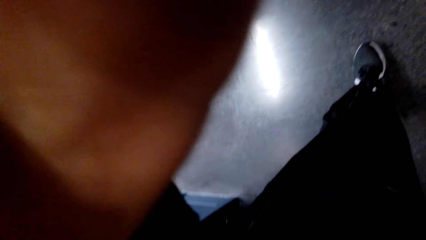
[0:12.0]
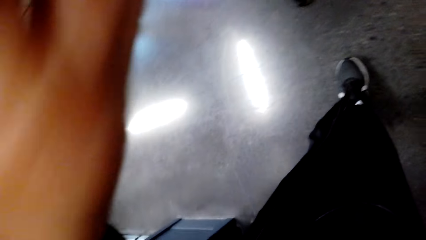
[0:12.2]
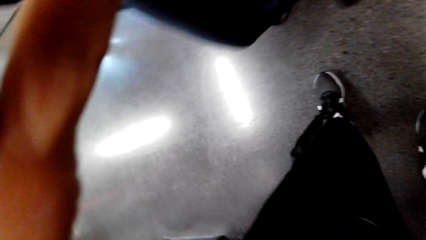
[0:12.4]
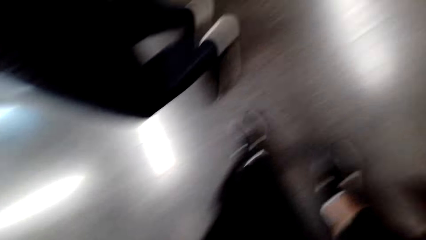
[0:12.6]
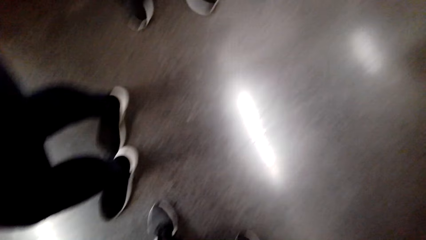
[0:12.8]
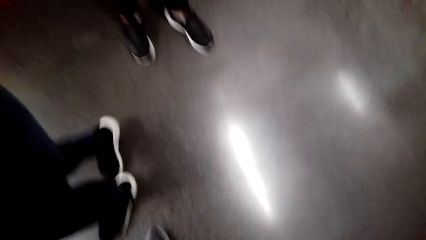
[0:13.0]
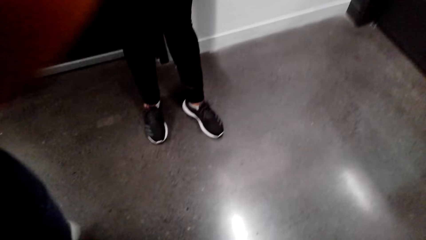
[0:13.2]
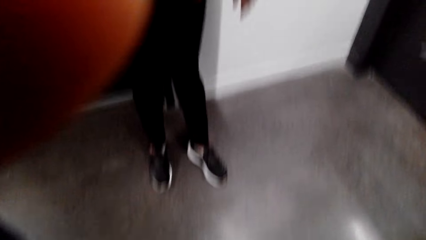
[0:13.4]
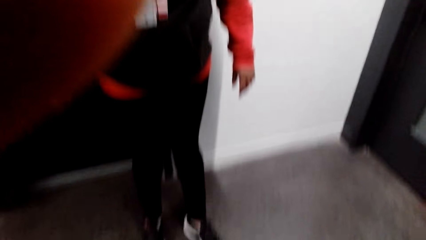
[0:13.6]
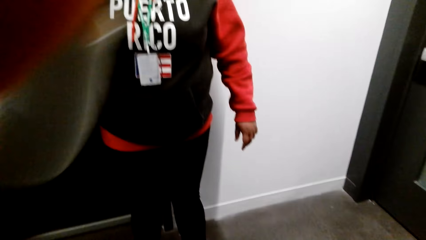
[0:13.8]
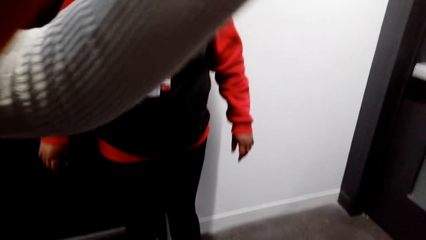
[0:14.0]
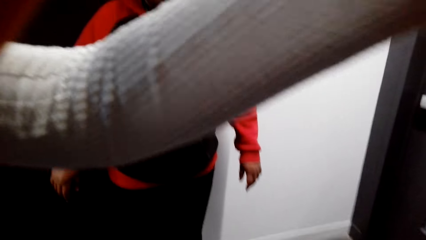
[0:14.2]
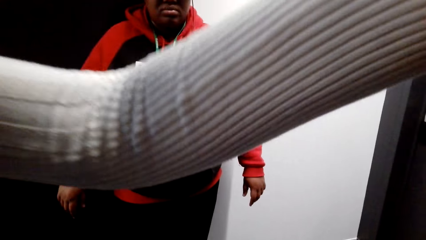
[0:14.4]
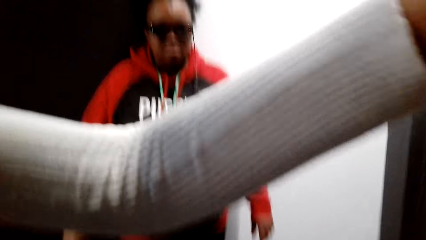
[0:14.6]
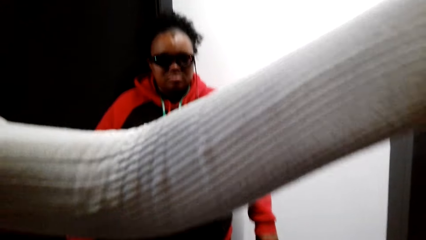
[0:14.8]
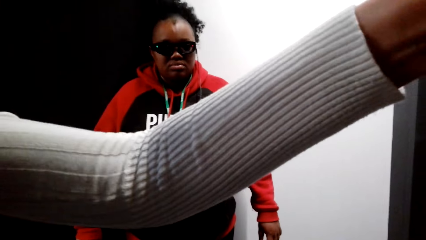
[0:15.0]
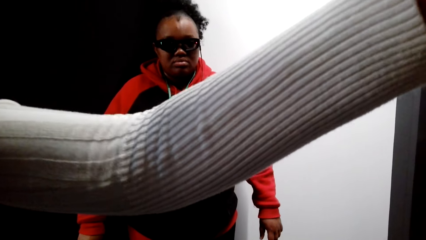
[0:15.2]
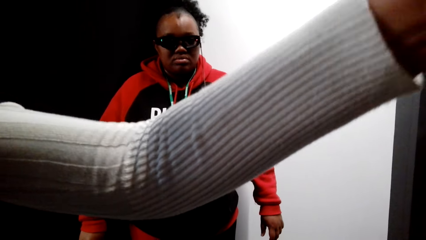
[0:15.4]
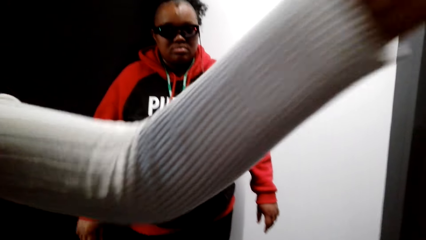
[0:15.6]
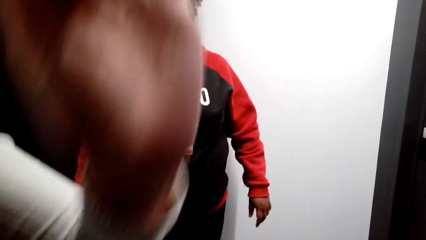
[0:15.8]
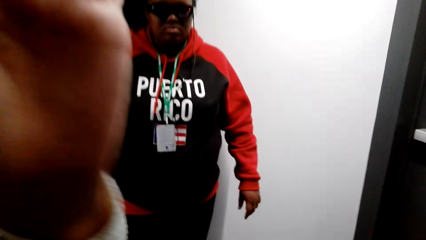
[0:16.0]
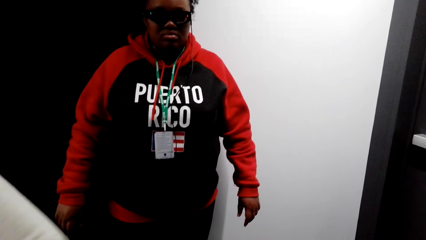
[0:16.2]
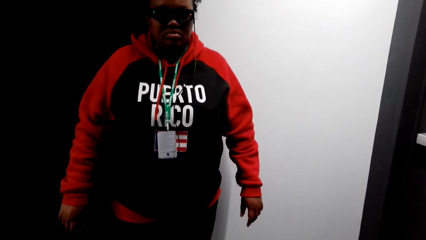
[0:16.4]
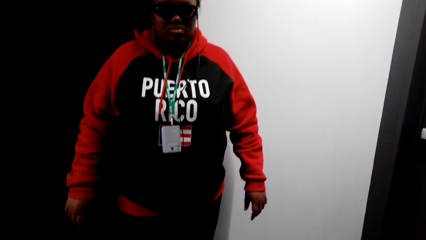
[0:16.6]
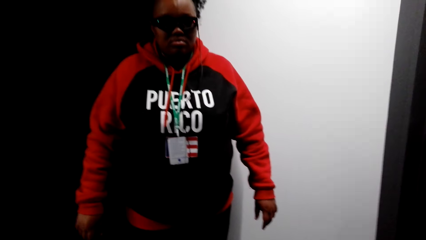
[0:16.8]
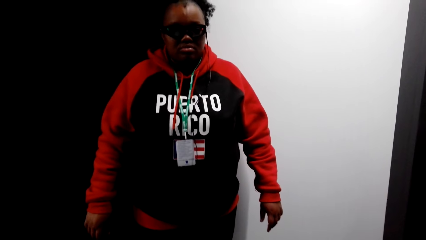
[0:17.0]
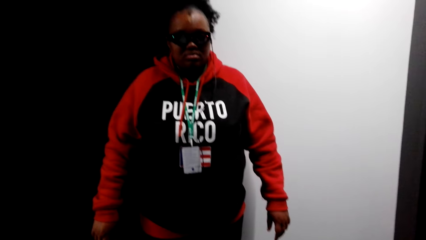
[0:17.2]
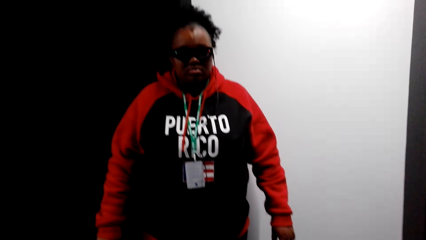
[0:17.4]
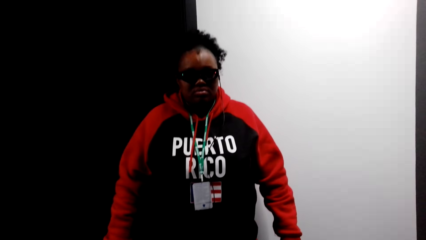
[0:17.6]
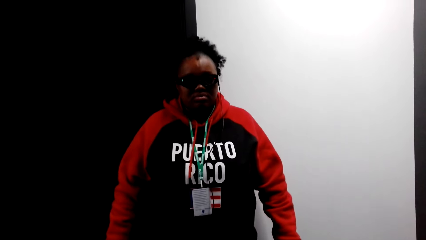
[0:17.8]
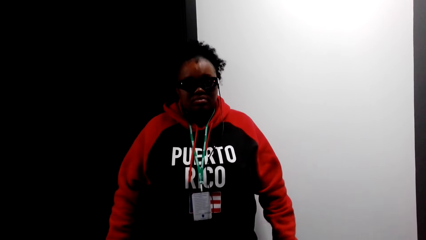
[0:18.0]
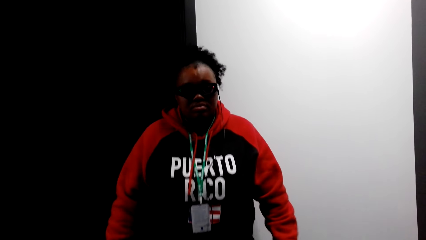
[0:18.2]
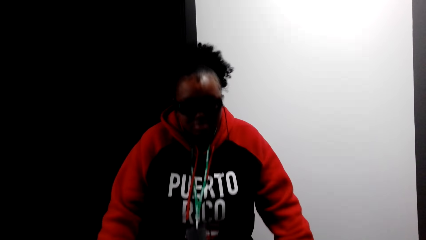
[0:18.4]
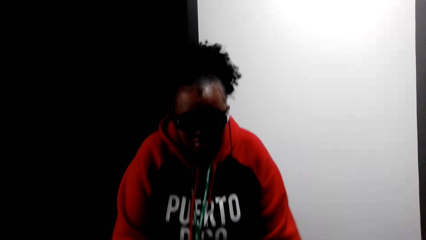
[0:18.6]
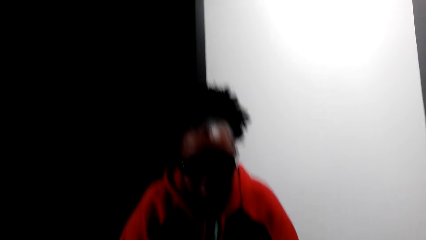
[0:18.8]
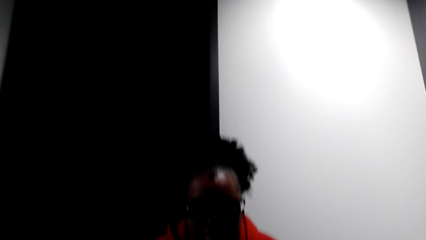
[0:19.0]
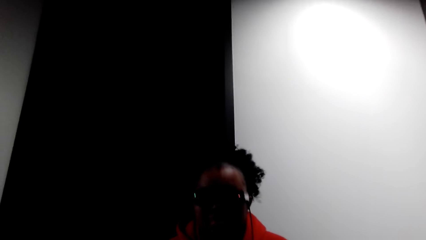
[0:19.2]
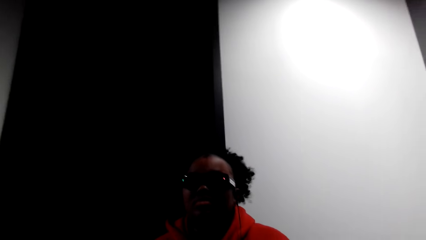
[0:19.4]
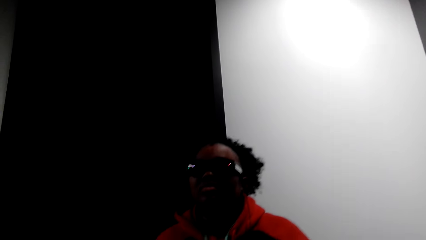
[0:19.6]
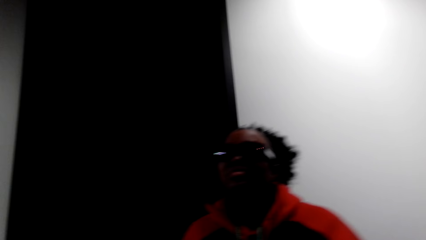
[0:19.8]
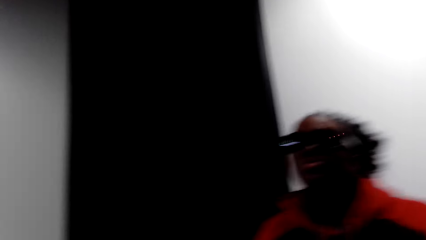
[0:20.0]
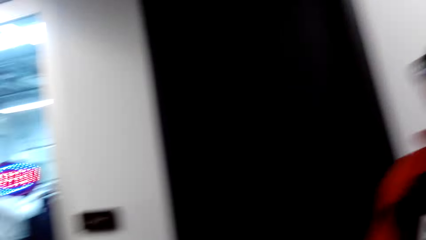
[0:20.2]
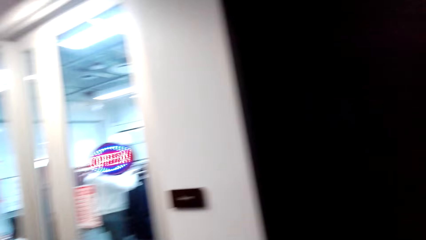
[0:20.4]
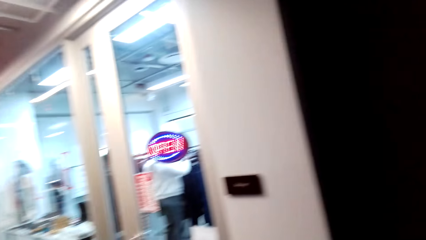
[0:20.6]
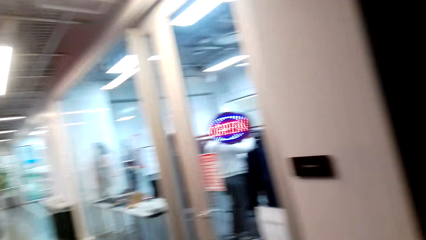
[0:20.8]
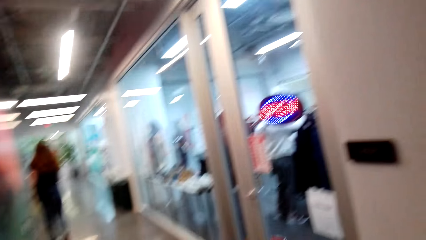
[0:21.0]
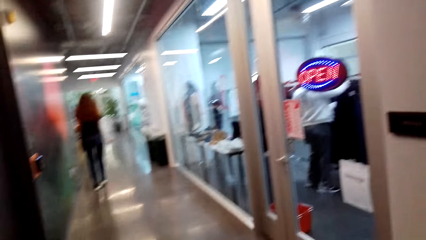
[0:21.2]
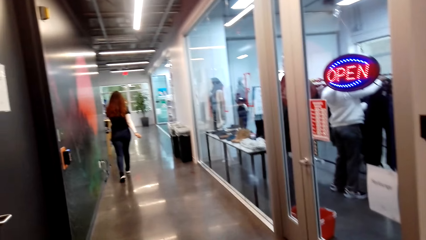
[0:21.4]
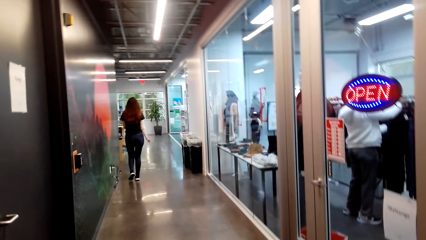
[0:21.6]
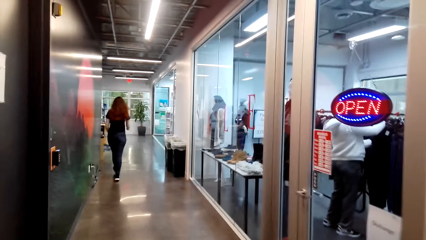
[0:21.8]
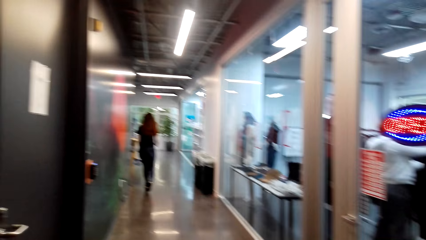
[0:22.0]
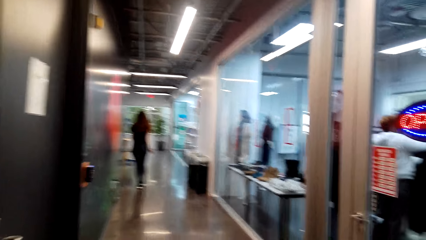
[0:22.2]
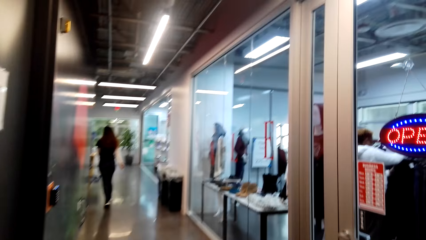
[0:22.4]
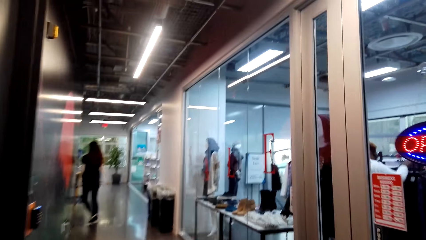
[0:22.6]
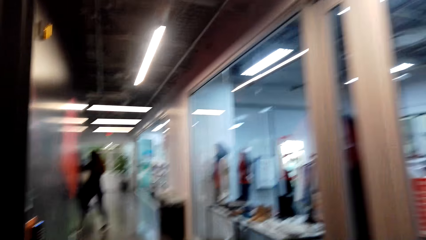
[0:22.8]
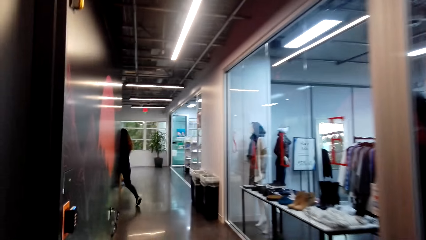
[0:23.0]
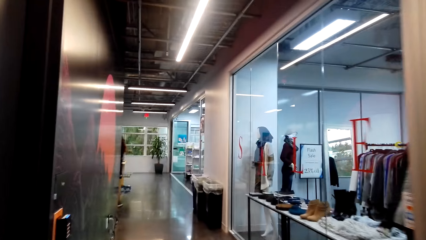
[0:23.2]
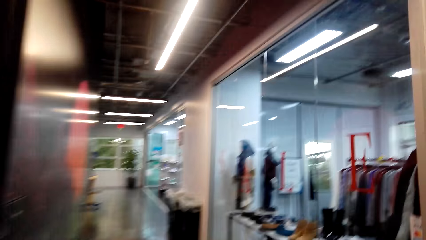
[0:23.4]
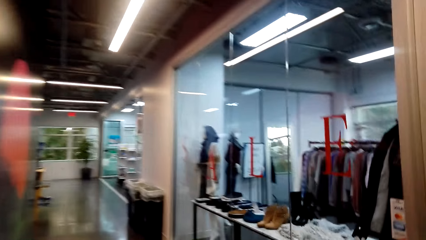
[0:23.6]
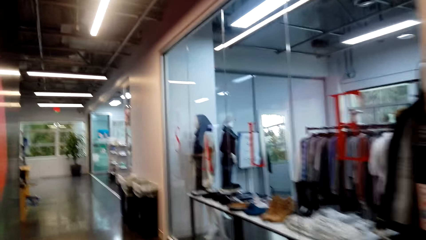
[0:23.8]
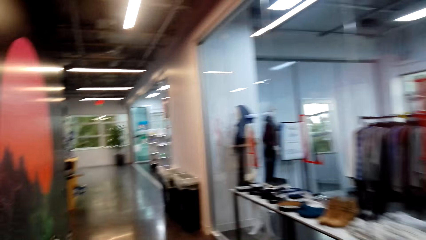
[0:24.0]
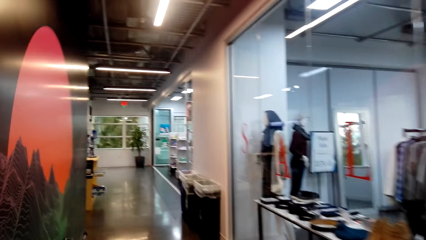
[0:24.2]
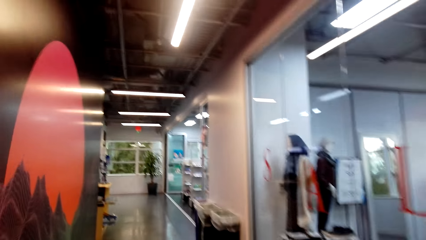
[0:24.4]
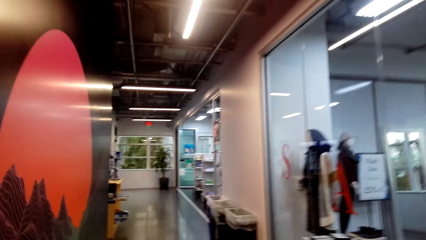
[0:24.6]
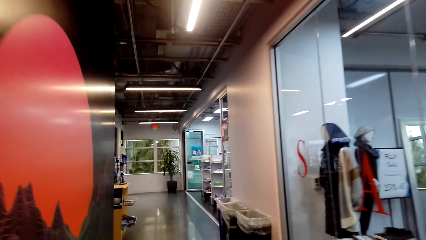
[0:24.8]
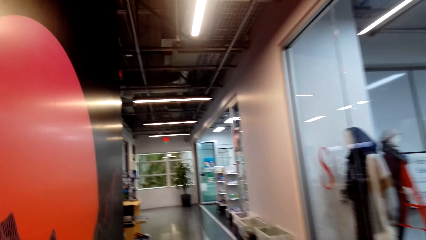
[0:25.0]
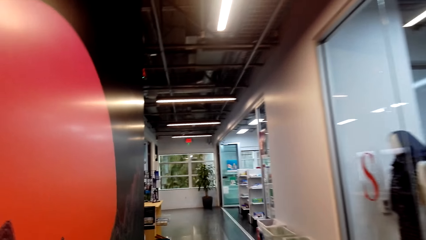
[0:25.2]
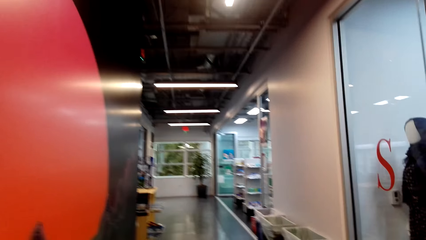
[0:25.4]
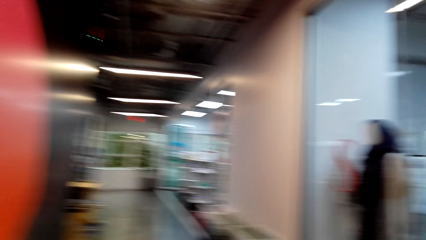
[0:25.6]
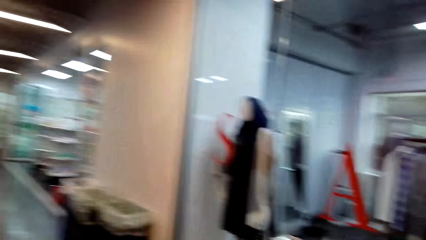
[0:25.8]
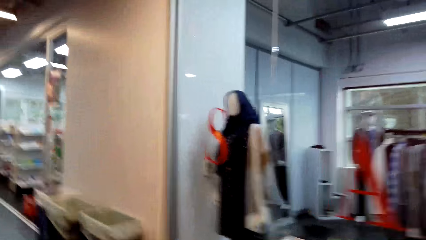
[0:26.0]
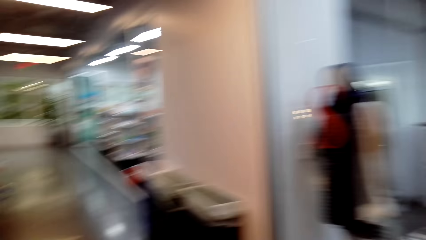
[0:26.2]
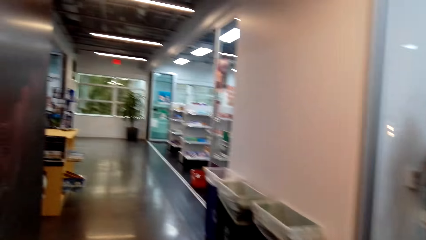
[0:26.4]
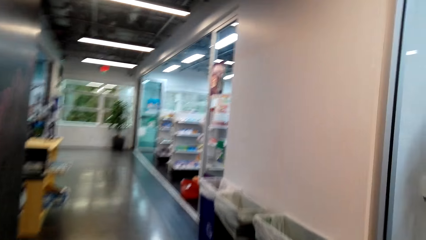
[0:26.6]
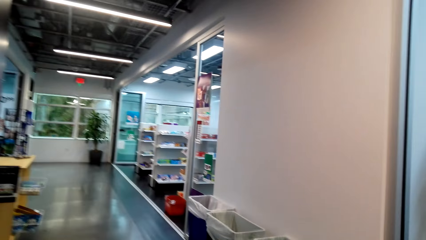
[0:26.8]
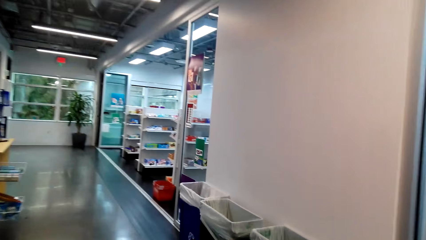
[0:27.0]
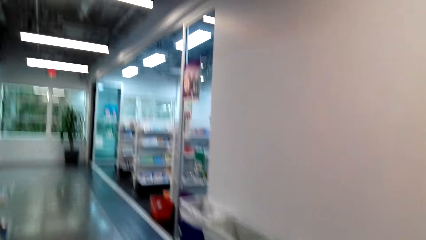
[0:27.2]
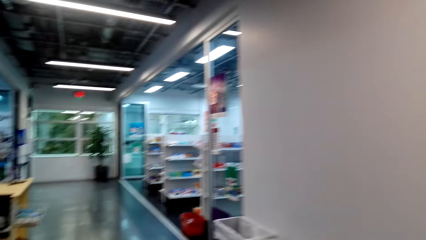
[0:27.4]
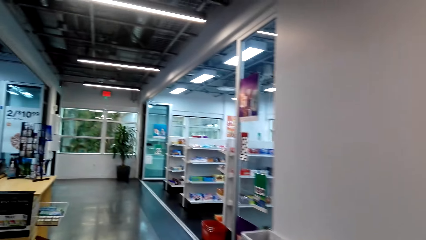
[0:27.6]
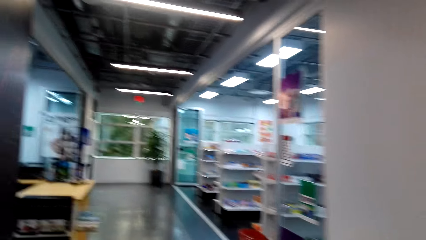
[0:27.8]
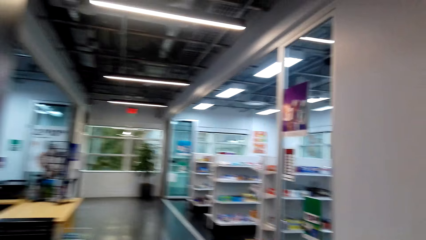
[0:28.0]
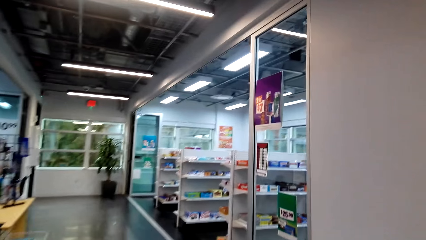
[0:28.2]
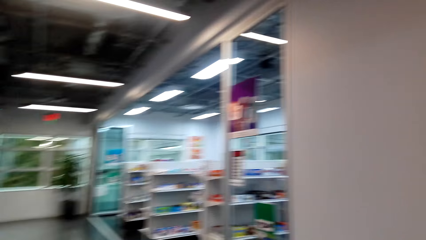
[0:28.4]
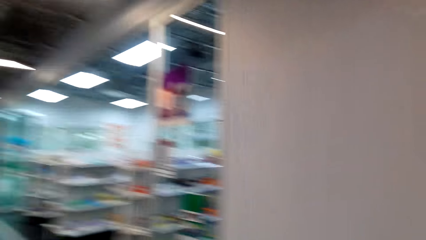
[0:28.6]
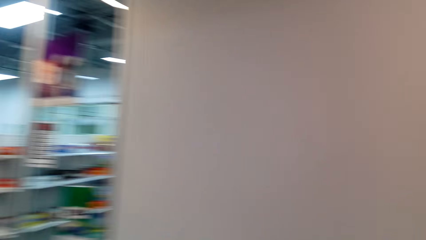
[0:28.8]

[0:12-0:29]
The camera wearer looks up. A woman points to the other side. The woman fixes the camera. Another woman looks at the camera wearer. The other woman moves. The camera wearer looks to the side. The first woman walks away in the supermarket. The camera wearer walks on a corridor around the supermarket.
